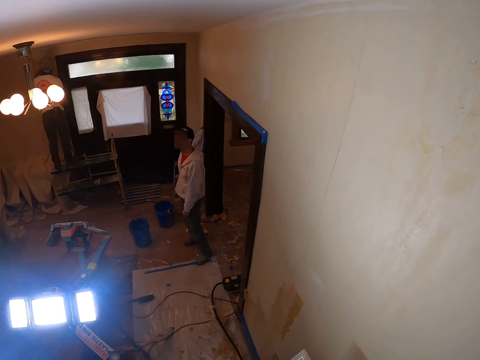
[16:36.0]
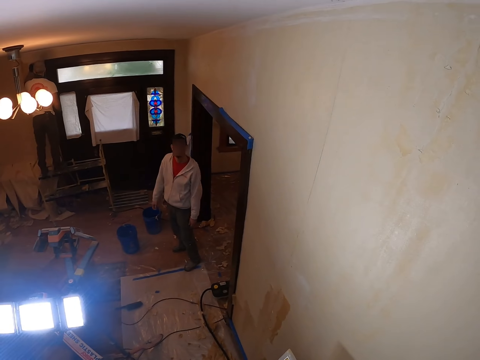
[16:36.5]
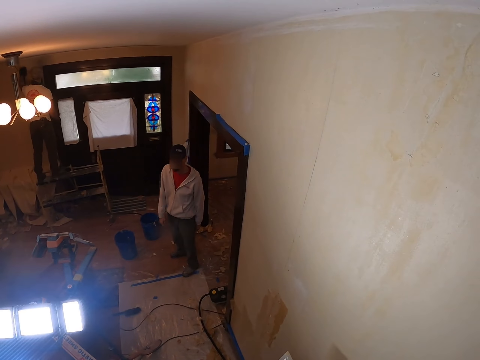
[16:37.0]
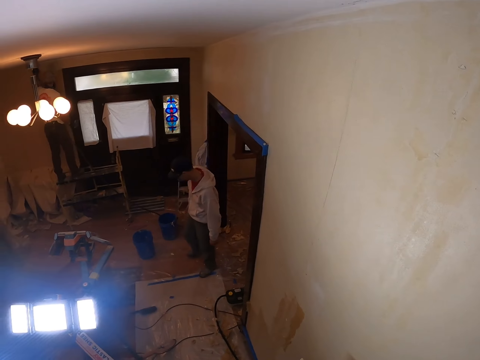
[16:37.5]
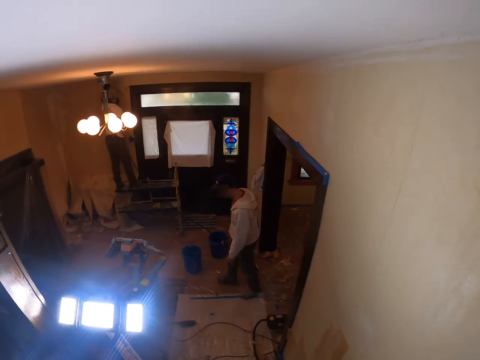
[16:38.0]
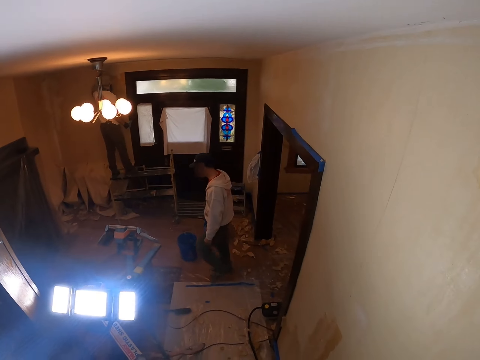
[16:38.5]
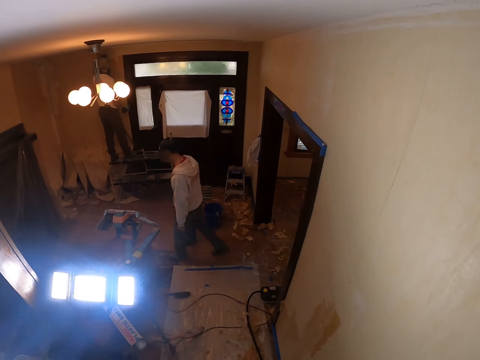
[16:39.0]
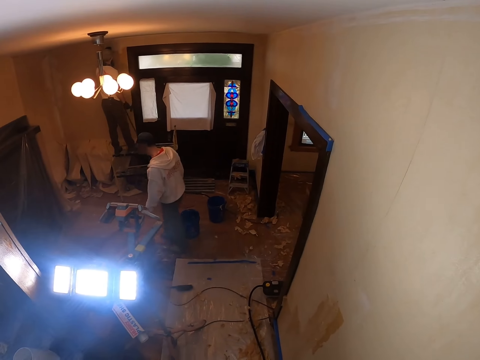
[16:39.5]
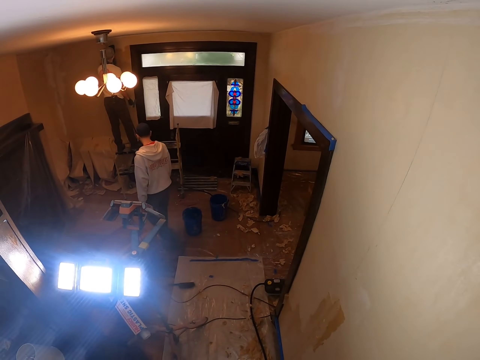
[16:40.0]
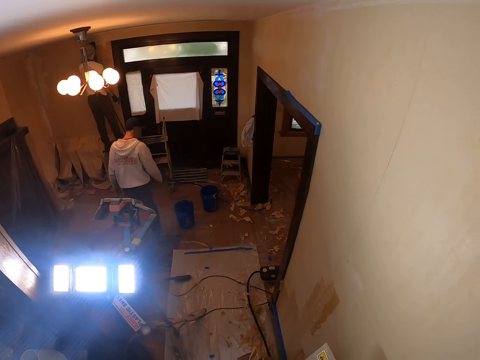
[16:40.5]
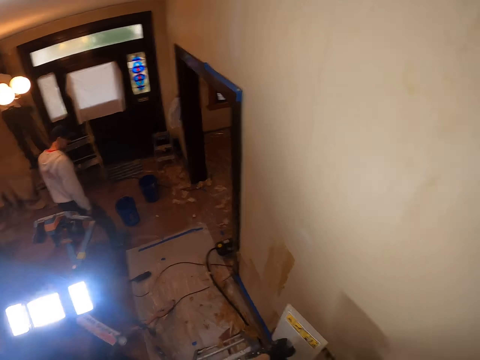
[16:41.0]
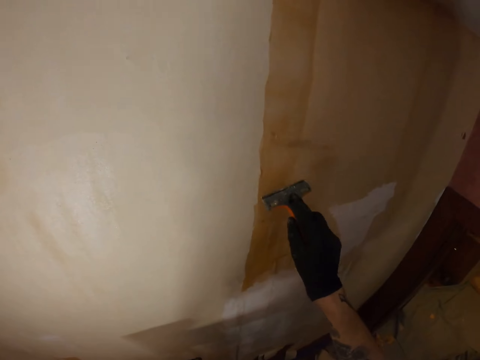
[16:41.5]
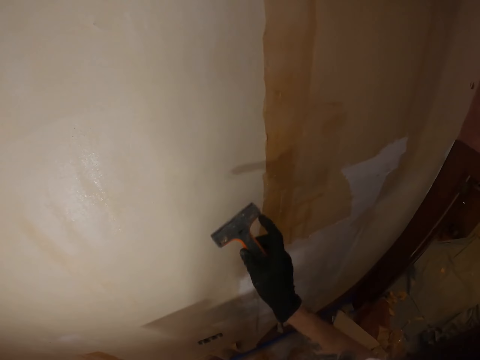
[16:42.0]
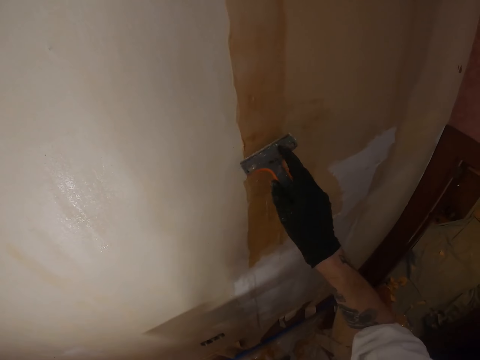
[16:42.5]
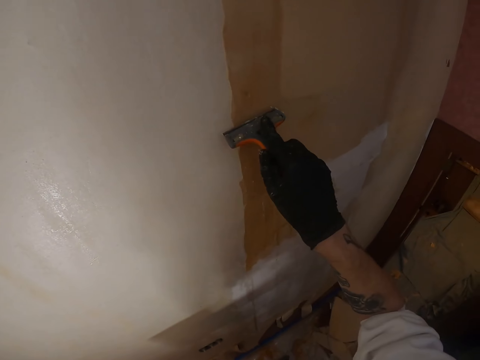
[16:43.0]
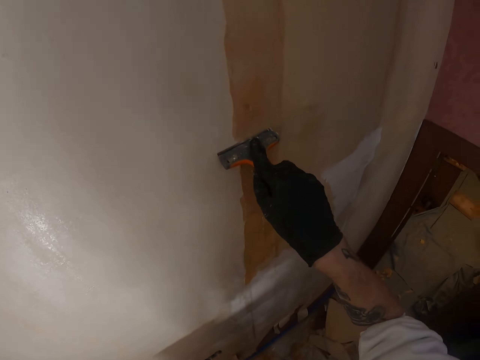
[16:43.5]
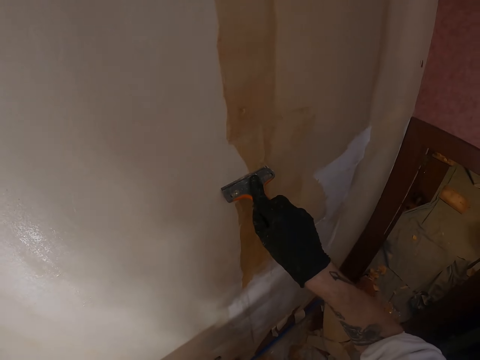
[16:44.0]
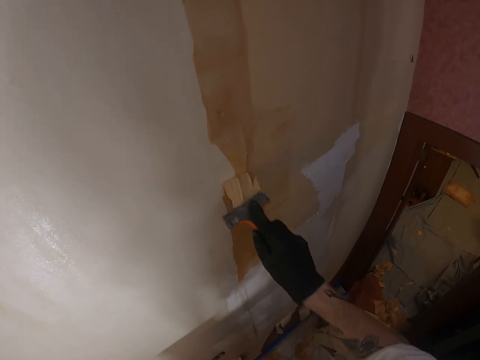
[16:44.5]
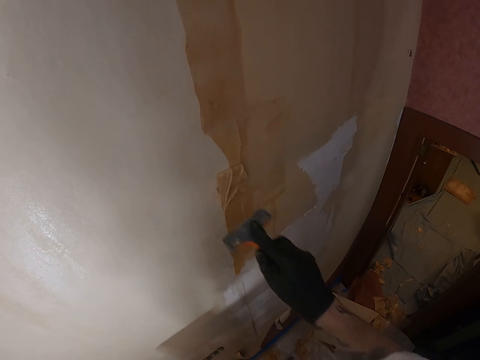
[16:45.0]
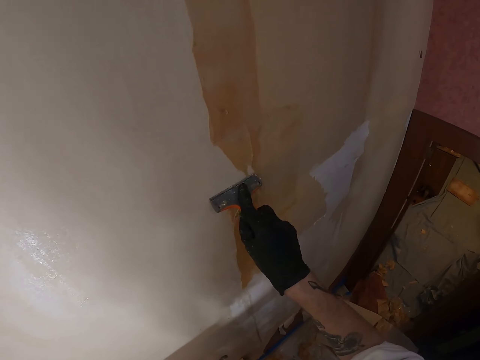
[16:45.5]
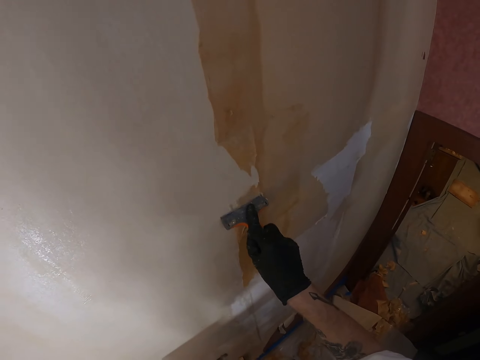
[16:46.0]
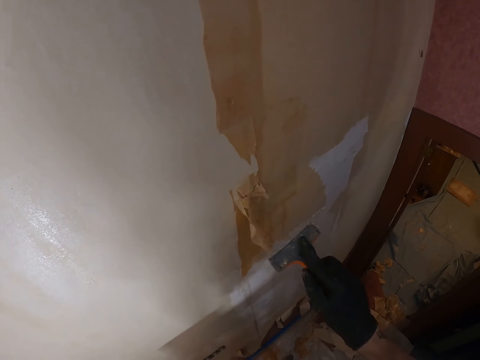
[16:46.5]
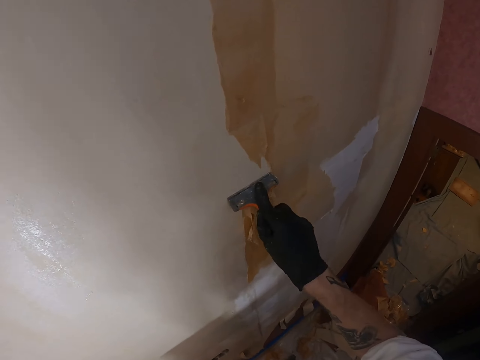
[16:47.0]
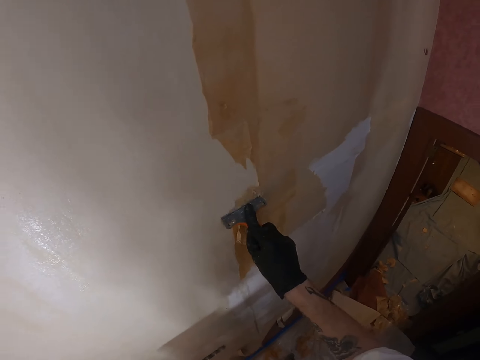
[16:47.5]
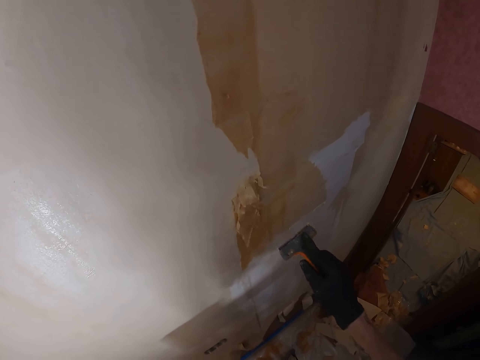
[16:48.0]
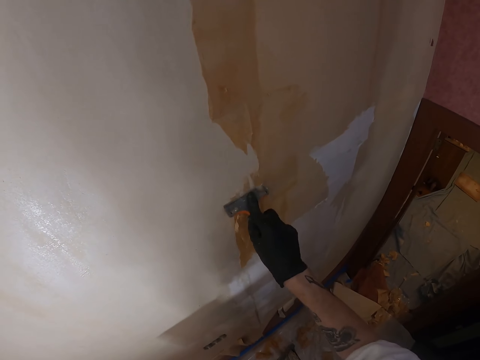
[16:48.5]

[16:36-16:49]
A person looks around and walks around. The camera wearer lifts the right hand. They drop the right hand. They remove paint from the wall with a scraper.

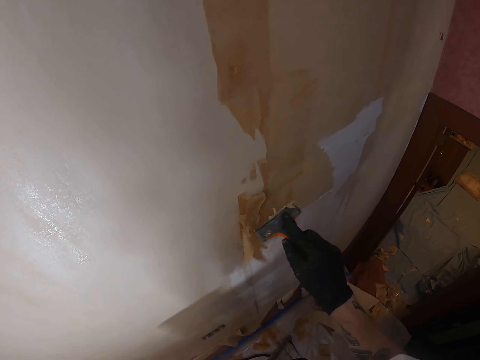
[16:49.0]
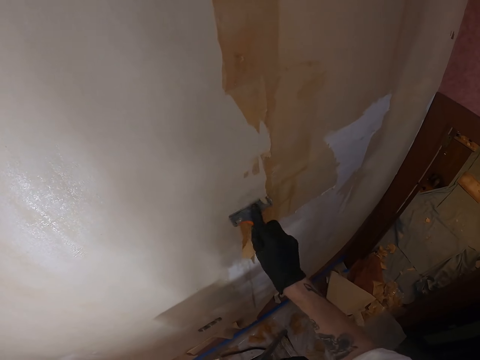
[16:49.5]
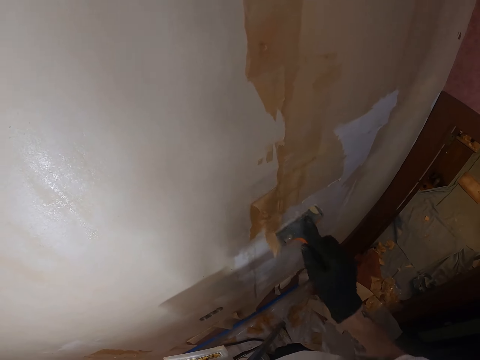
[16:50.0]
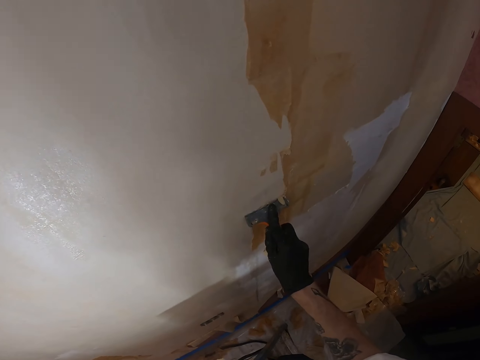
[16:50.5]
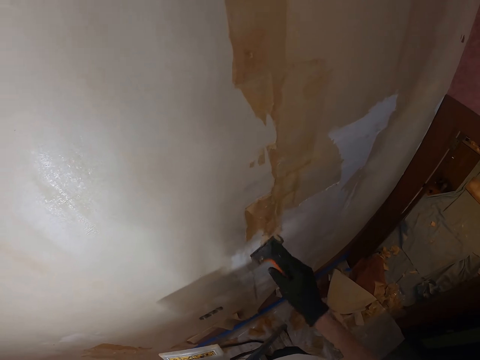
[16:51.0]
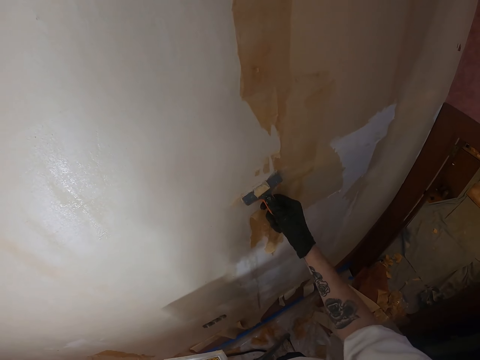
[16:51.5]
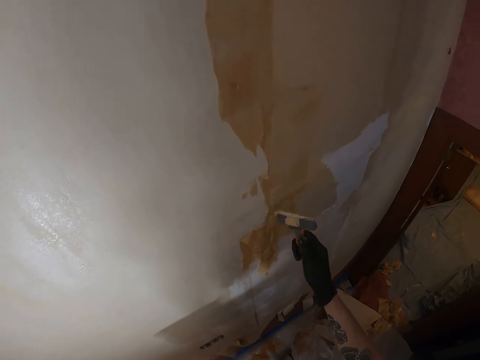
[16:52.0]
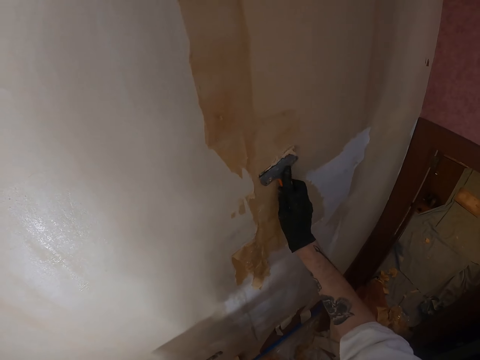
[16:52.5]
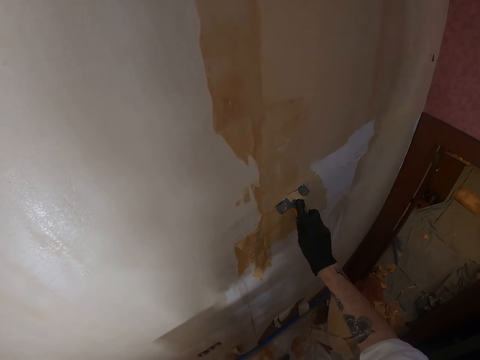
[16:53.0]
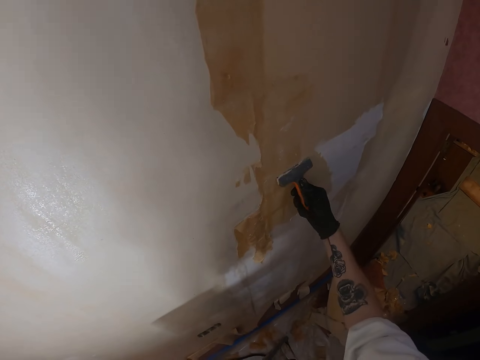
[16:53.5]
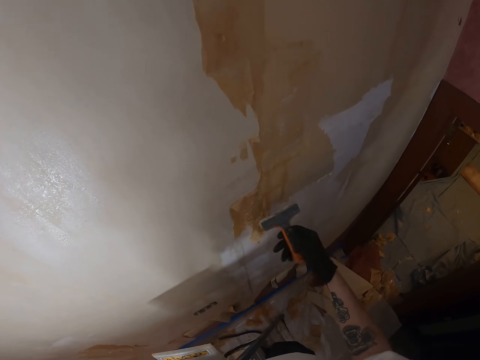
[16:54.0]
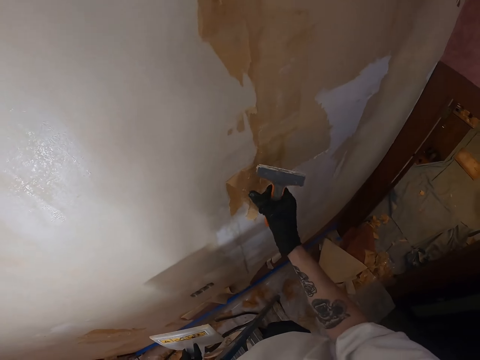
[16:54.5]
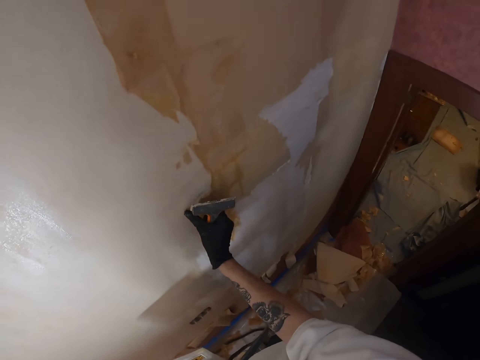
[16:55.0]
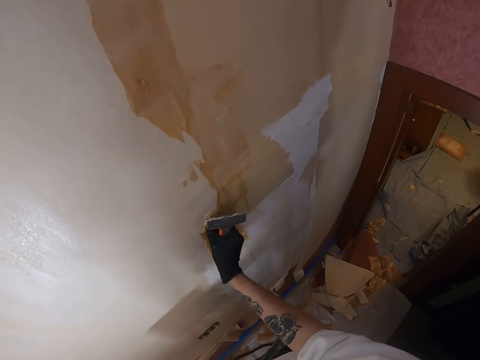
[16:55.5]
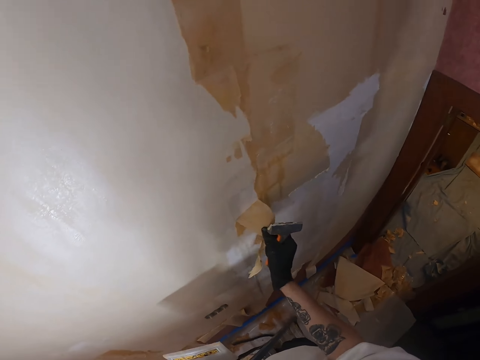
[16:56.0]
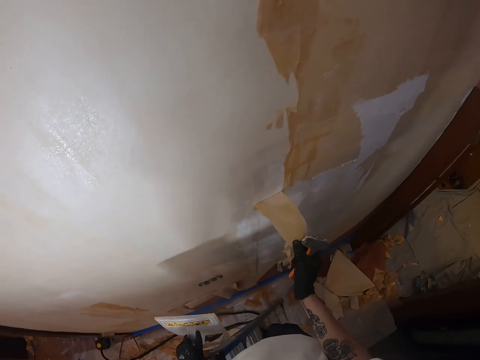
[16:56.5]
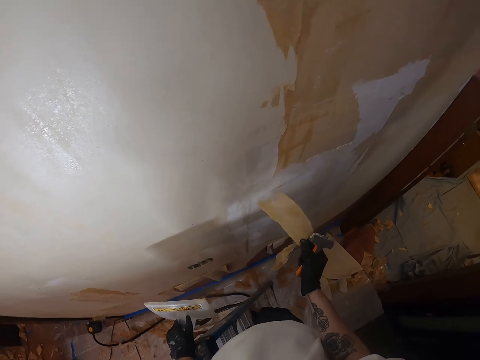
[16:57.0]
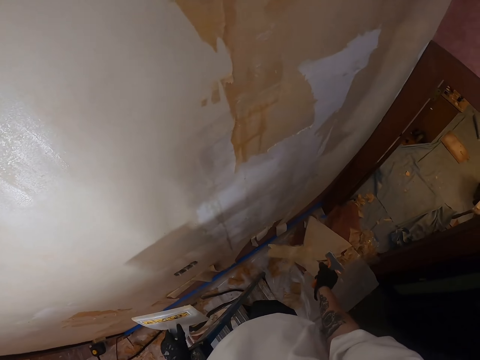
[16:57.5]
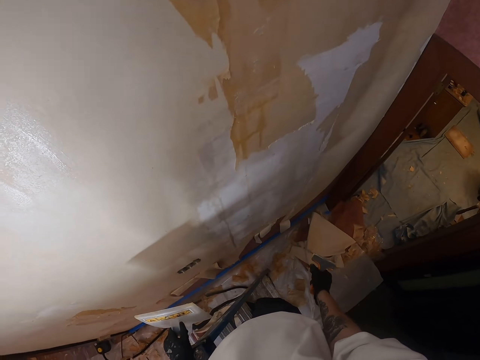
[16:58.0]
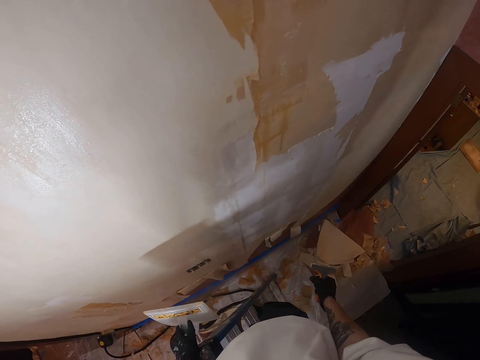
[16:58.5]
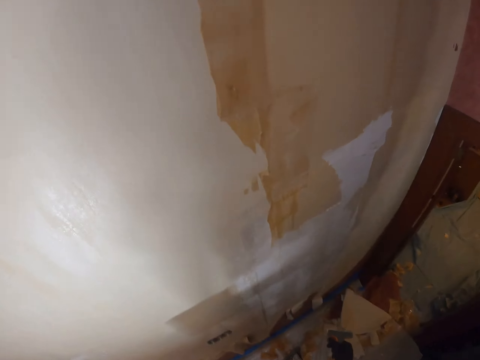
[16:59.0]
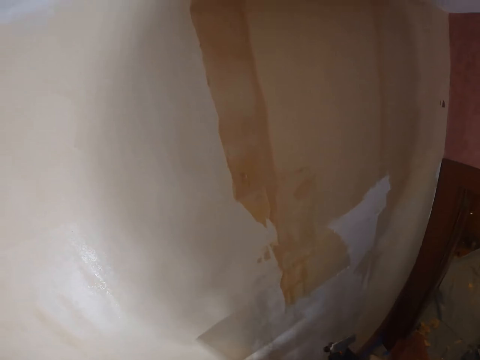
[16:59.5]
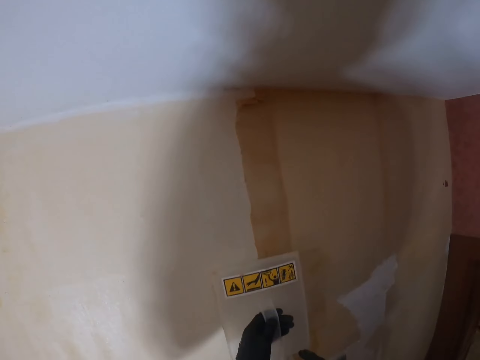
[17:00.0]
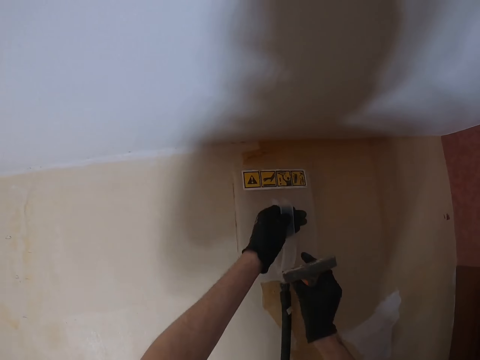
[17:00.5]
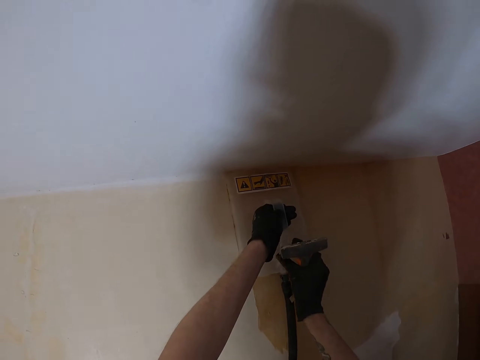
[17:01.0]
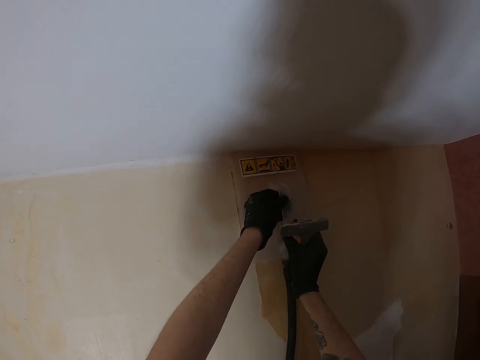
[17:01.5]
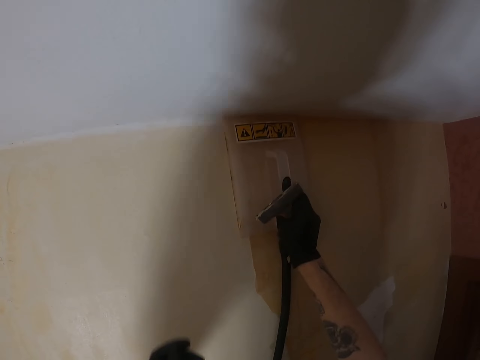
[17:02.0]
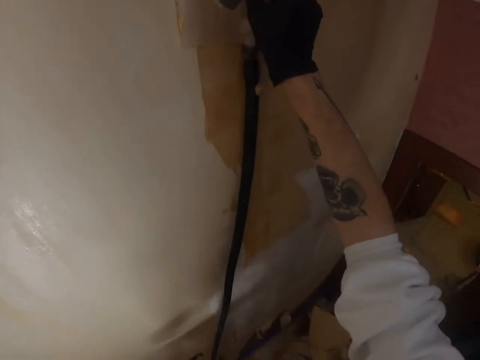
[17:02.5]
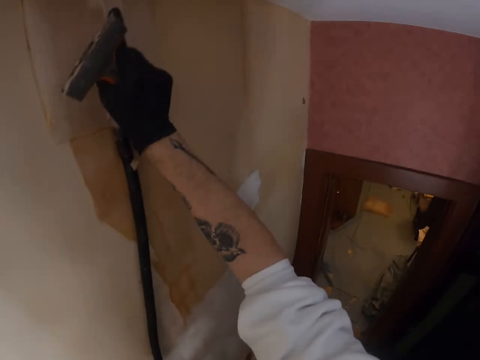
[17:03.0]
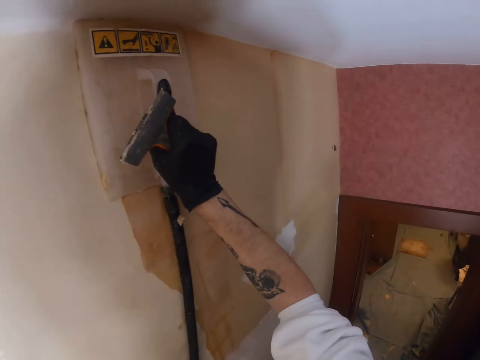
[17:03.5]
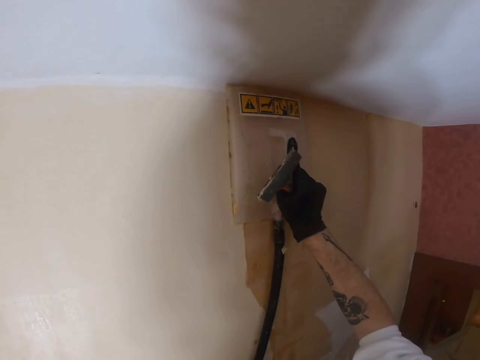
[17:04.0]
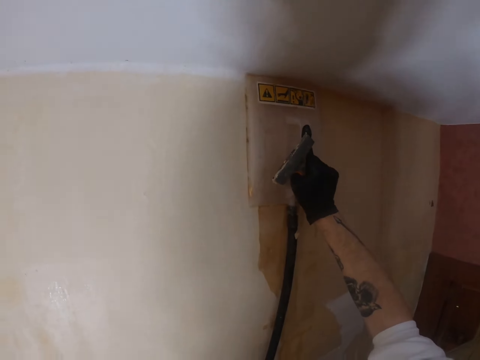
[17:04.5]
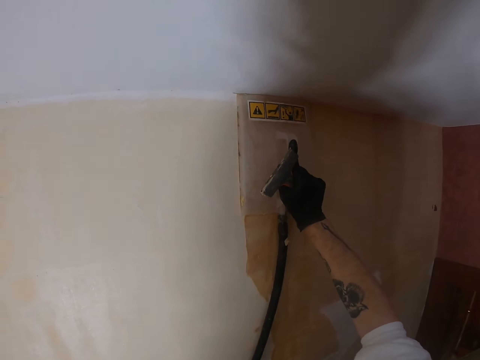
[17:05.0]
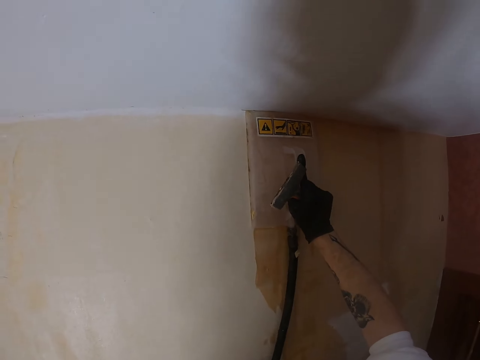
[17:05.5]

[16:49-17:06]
The camera wearer turns the scraper. They remove paint from the wall with the scraper. They remove paint with the right hand. They drop the waste paint on the ground. They look around. They place the plastic float on the wall. They soften paint on the wall with a paint remover machine. They drop the left hand. They look around.
